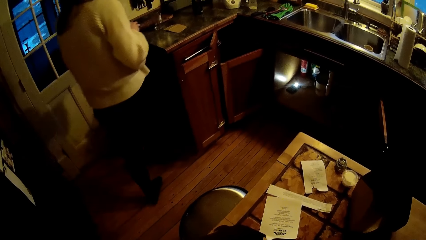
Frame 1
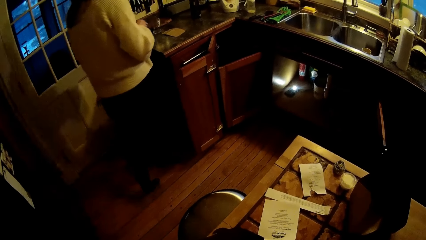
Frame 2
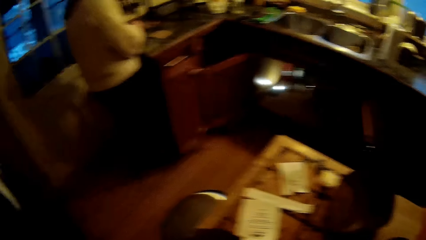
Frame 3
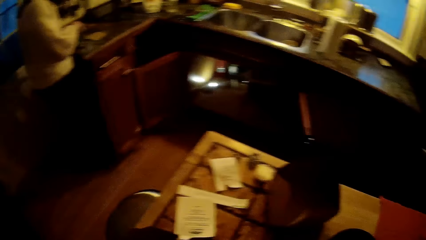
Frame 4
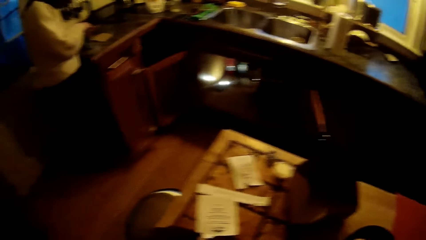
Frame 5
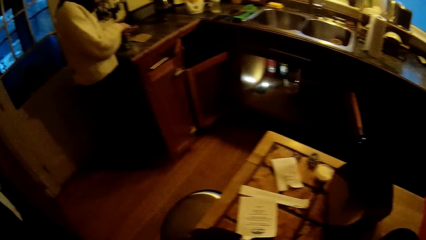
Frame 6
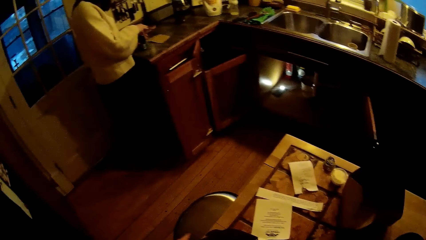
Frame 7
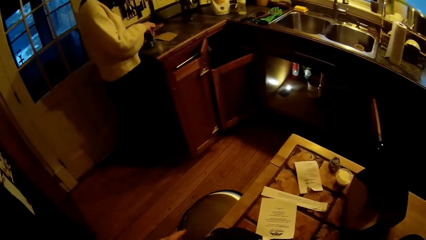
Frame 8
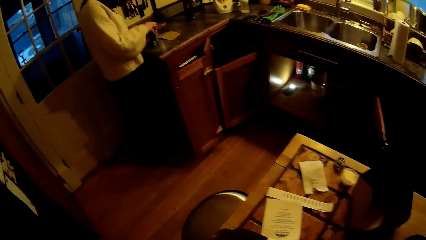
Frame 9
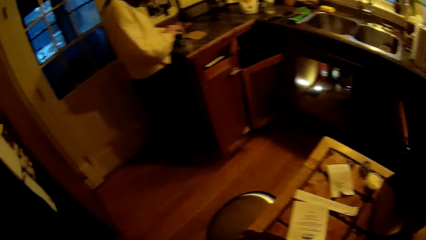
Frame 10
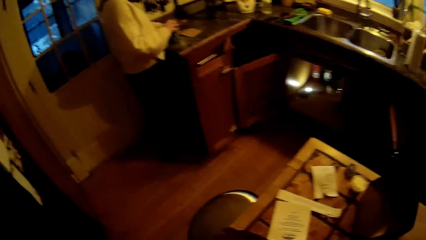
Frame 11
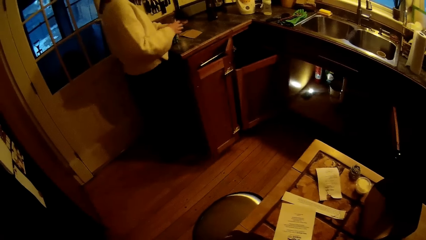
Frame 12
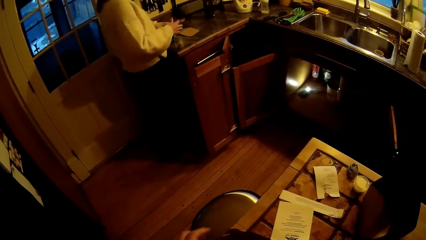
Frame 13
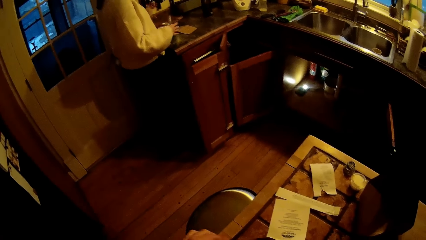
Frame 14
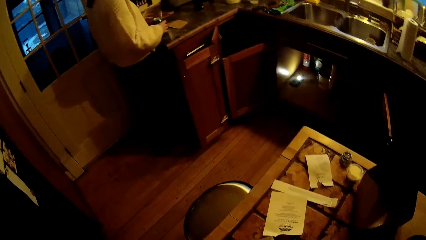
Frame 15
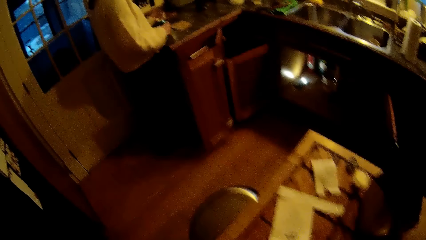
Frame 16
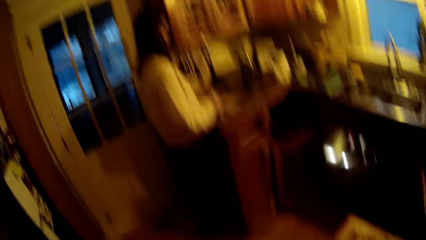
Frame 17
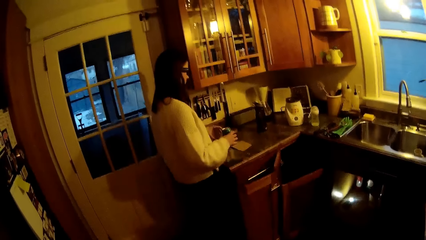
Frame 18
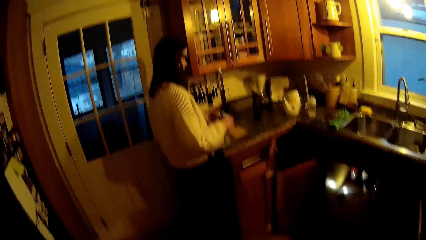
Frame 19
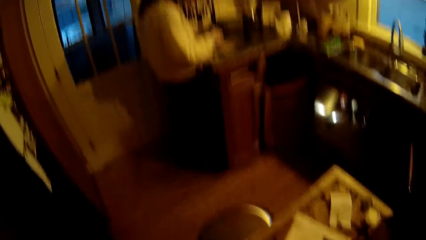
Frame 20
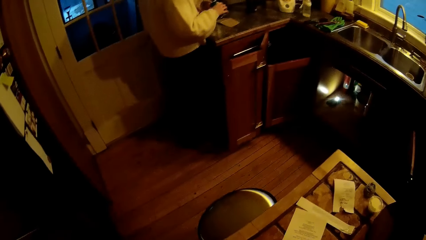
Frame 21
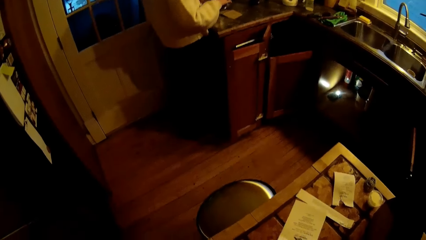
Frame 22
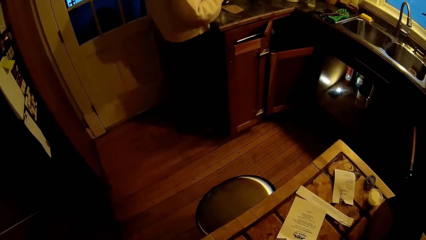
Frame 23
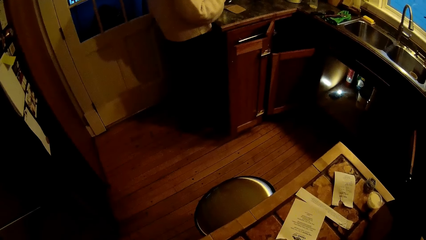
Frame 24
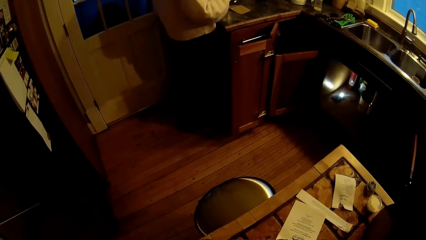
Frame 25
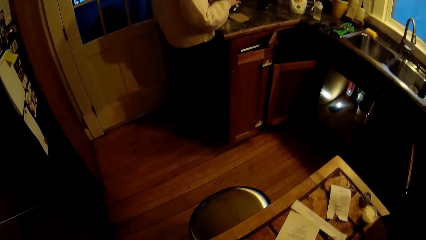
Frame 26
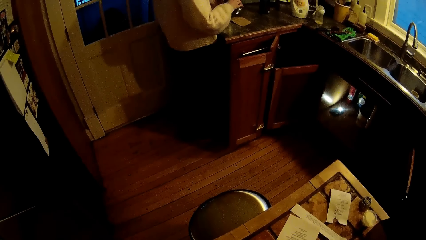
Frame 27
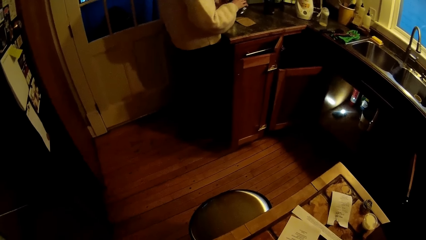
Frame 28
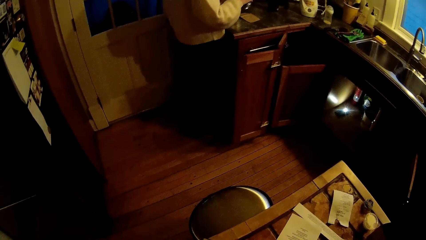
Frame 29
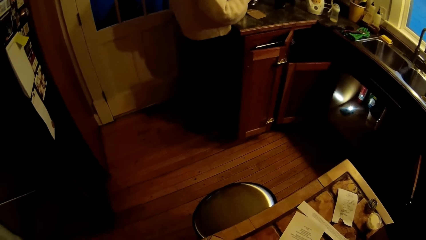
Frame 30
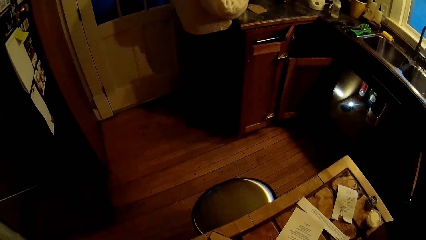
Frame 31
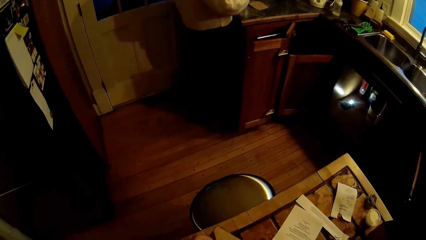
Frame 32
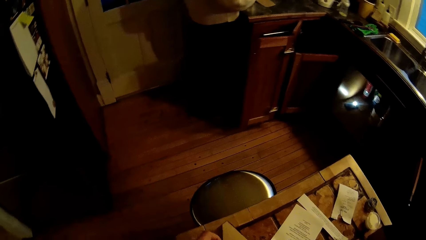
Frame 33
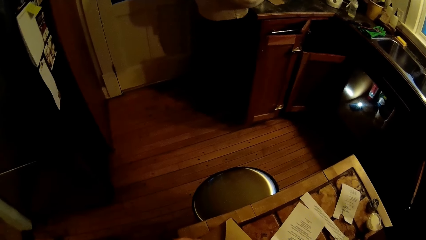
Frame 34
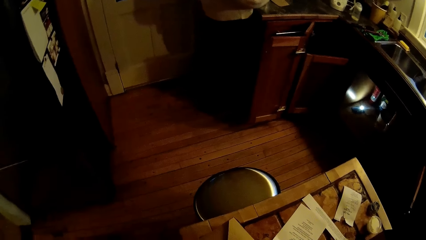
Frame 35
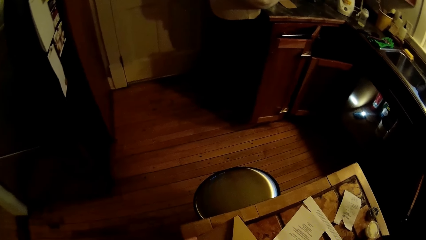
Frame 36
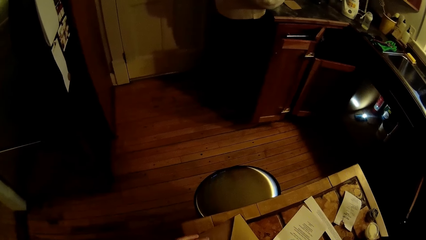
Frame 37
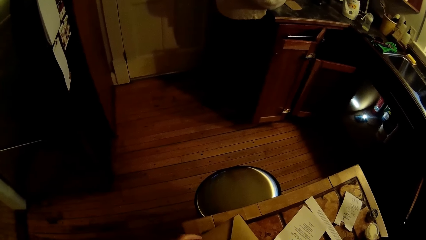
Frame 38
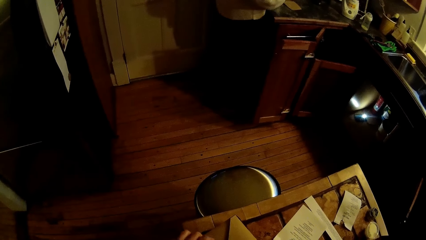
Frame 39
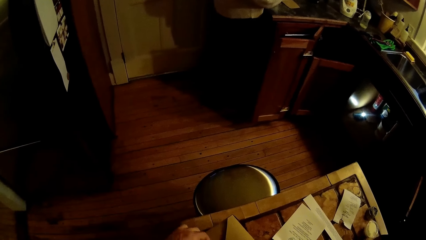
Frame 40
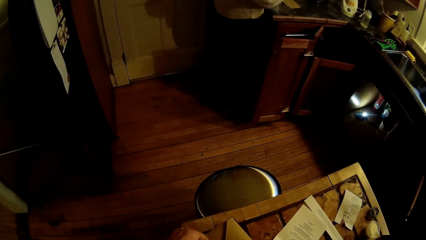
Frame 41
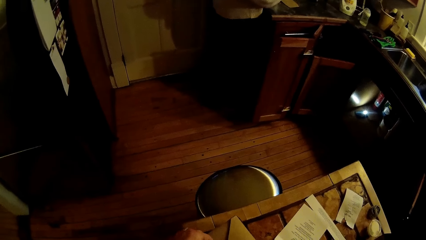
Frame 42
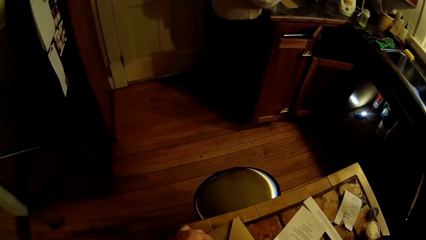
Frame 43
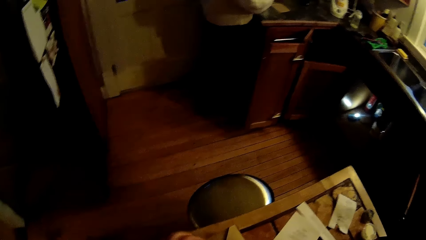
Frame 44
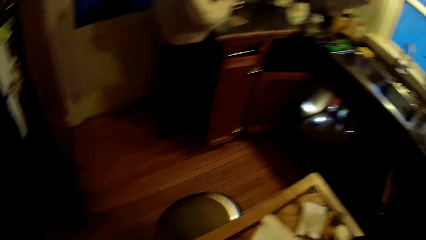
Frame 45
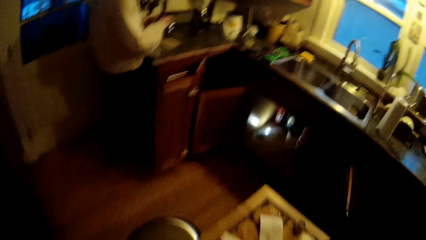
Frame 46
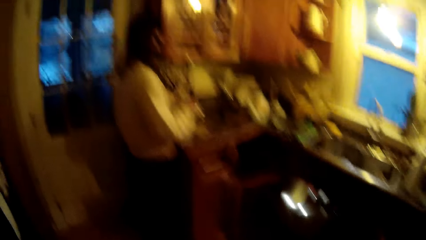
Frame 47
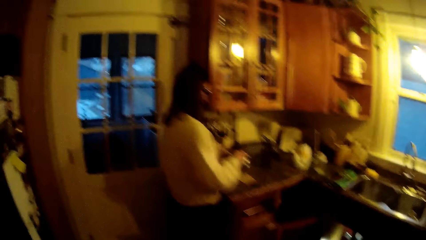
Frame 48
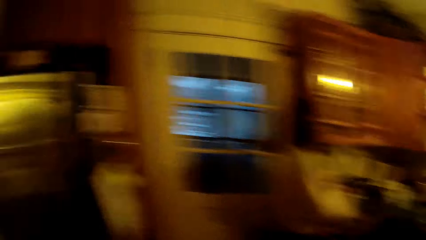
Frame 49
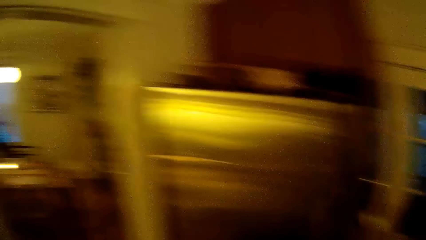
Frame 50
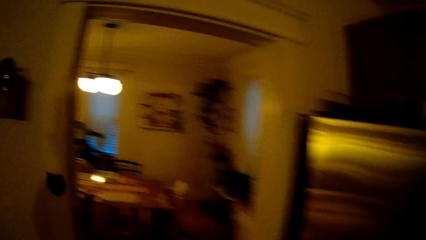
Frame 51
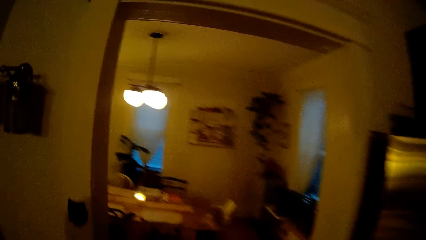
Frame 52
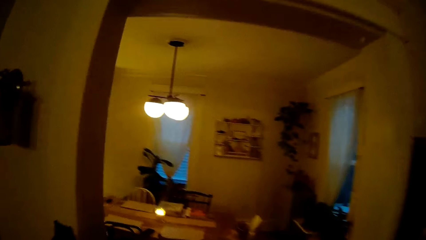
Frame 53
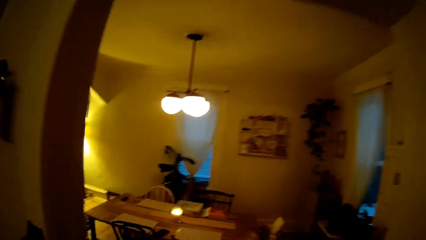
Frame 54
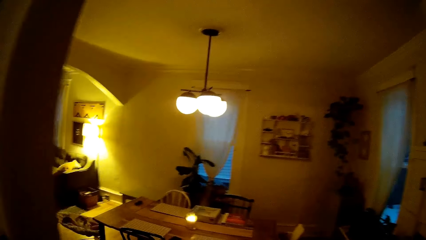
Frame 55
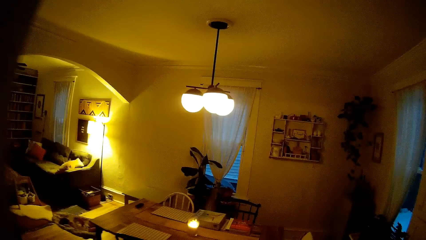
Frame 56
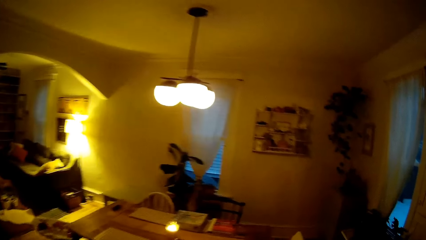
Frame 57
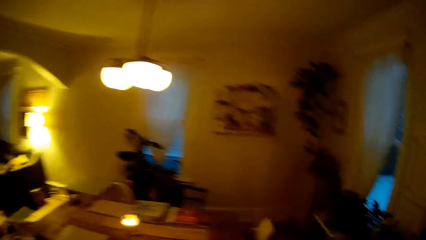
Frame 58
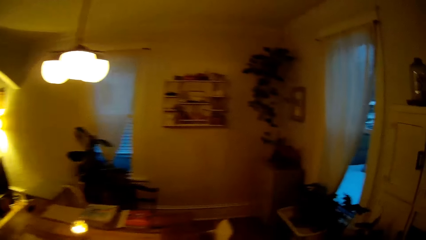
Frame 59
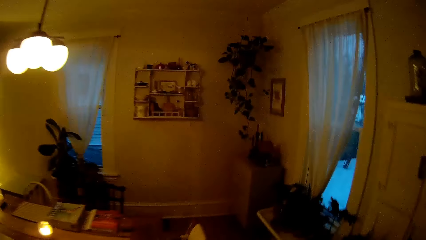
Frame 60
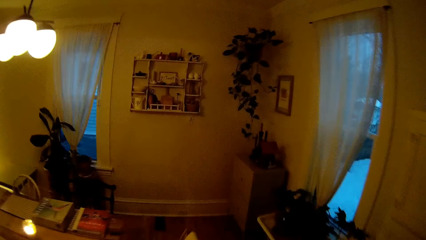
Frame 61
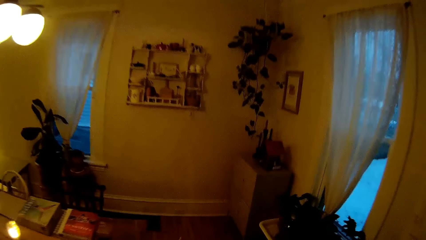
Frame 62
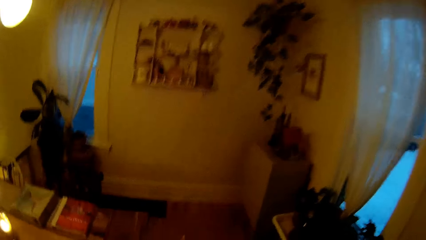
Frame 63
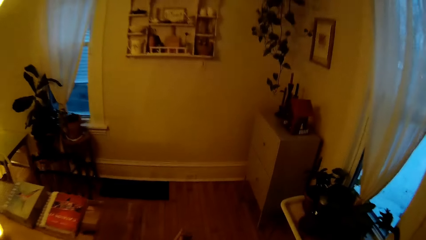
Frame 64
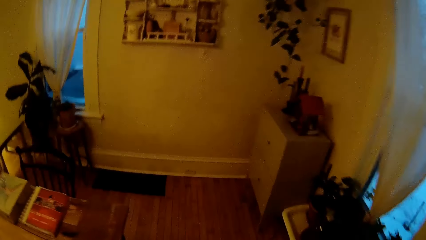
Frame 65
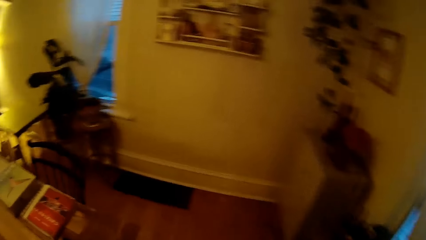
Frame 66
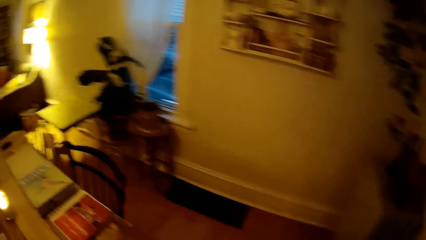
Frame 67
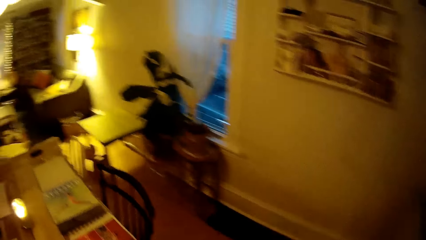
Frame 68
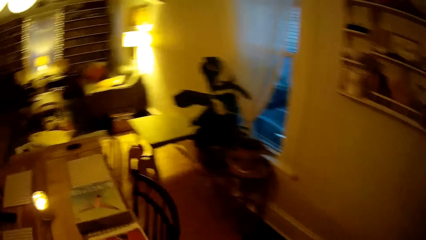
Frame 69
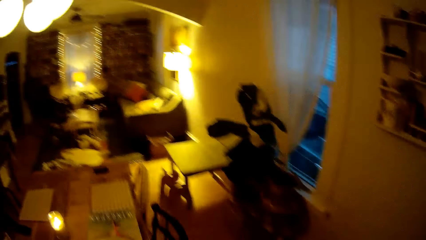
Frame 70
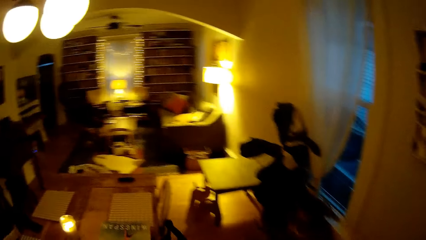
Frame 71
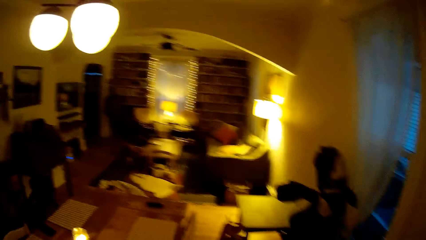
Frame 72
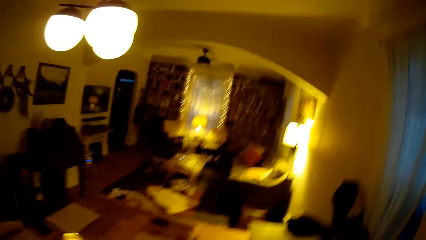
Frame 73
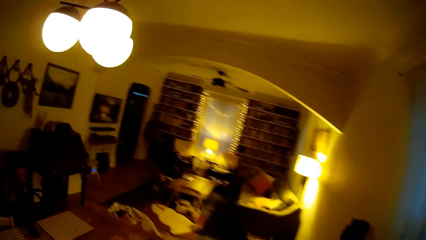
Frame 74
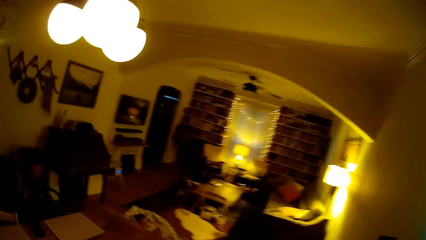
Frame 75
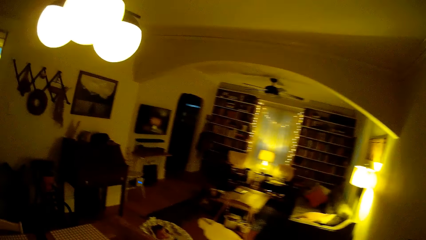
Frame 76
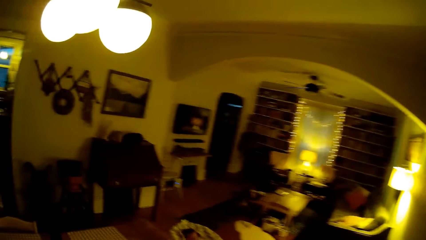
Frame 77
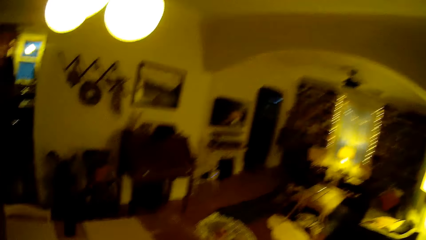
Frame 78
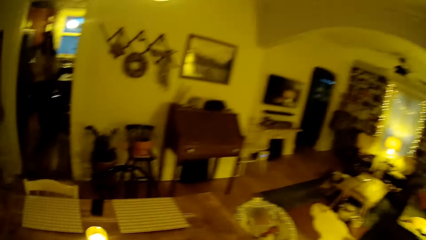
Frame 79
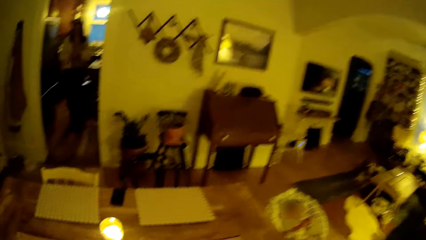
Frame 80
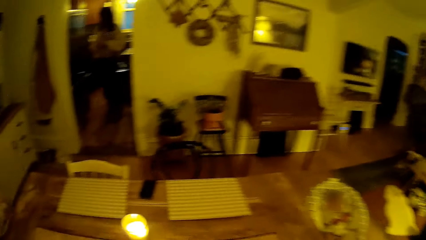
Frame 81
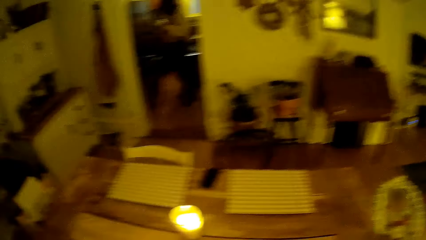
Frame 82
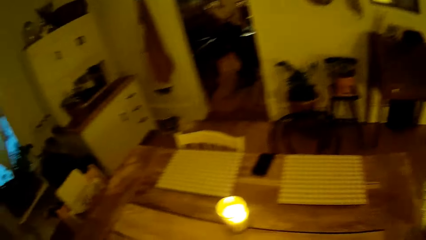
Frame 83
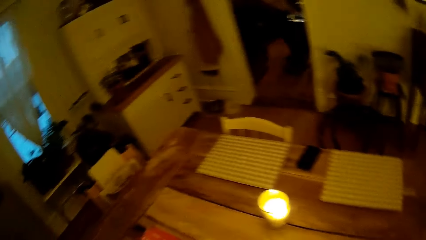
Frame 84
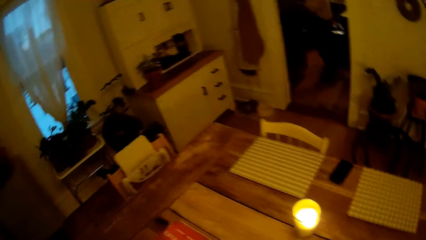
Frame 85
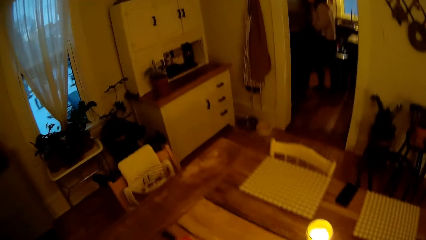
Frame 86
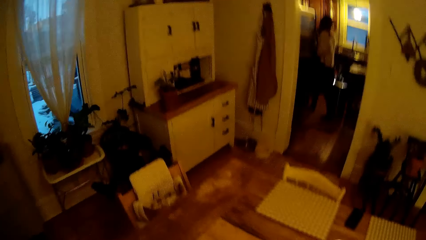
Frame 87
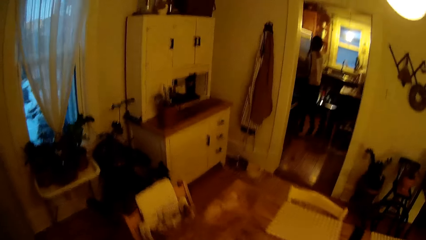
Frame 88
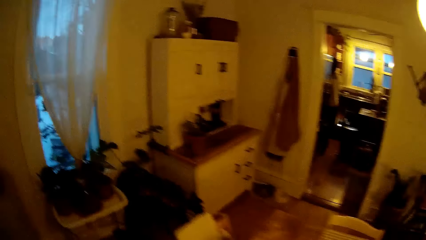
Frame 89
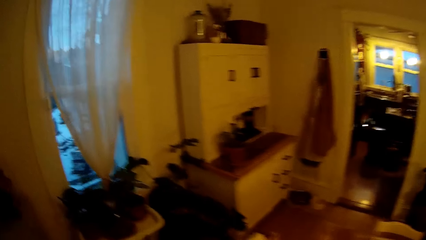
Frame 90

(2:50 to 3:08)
A woman places a canned drink on the sink countertop with her hands. She opens the canned drink with her hands. She pours the canned drink into a cup on the sink countertop. The camera wearer closes the package. They walk into the sitting room from the kitchen.
